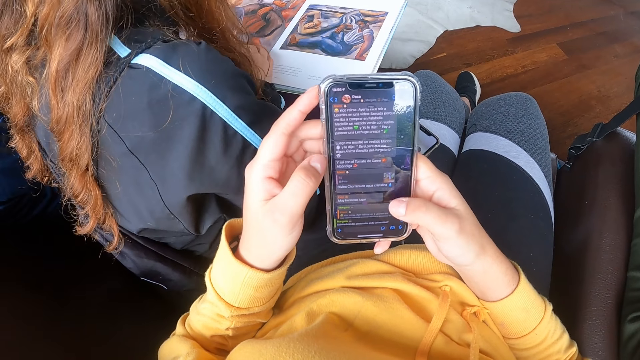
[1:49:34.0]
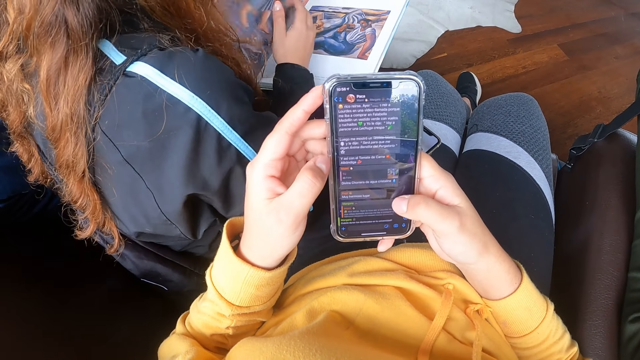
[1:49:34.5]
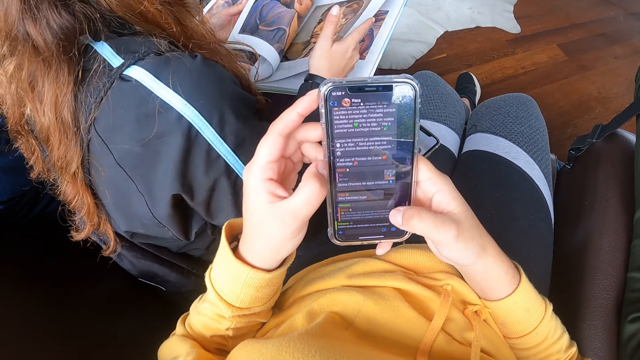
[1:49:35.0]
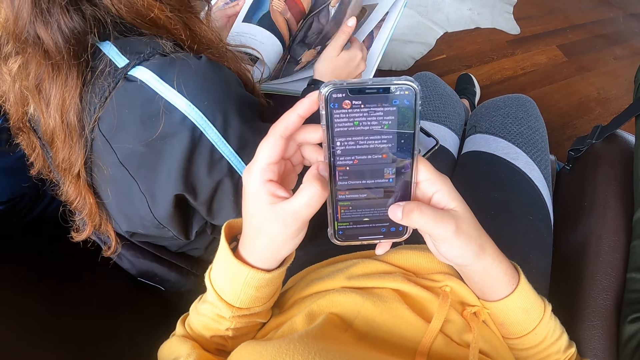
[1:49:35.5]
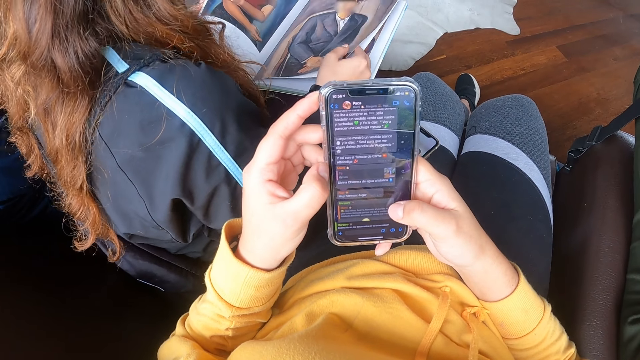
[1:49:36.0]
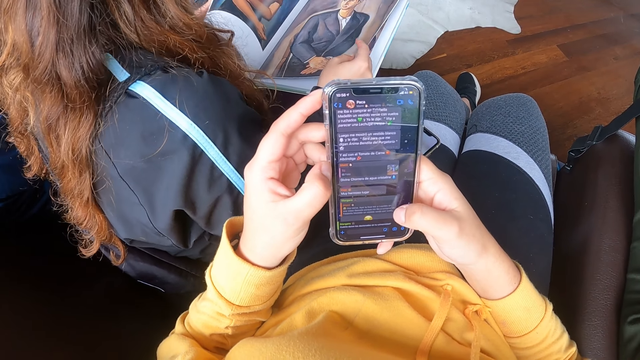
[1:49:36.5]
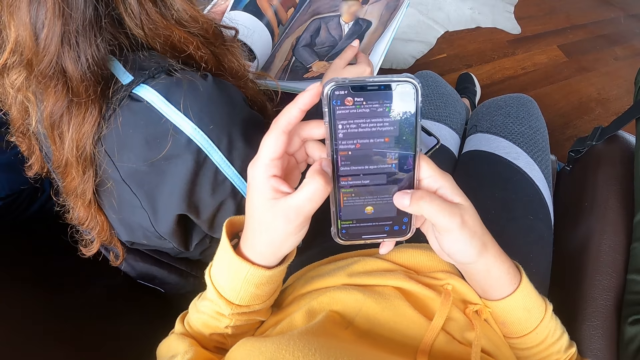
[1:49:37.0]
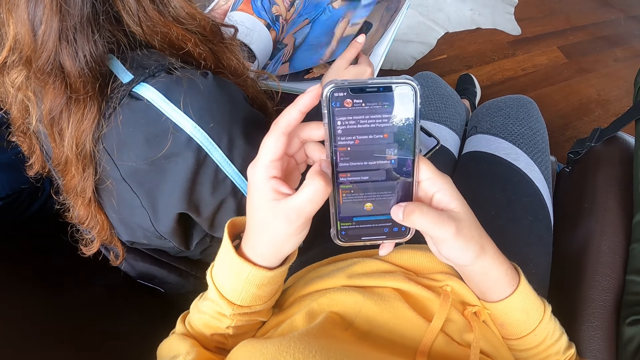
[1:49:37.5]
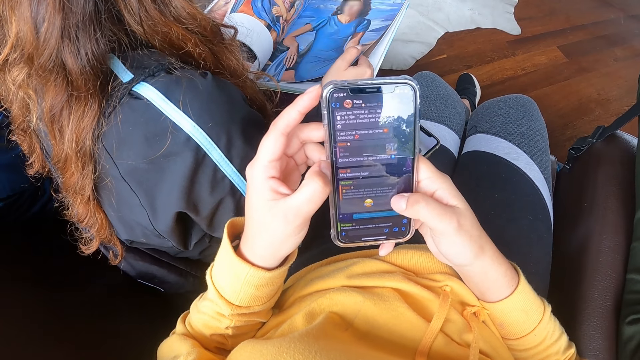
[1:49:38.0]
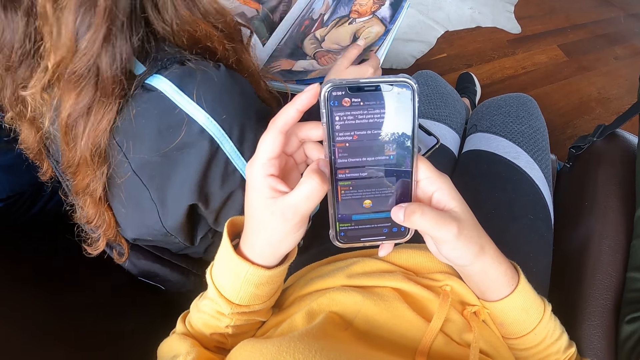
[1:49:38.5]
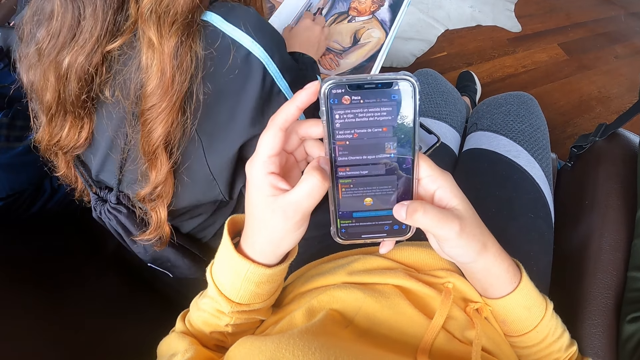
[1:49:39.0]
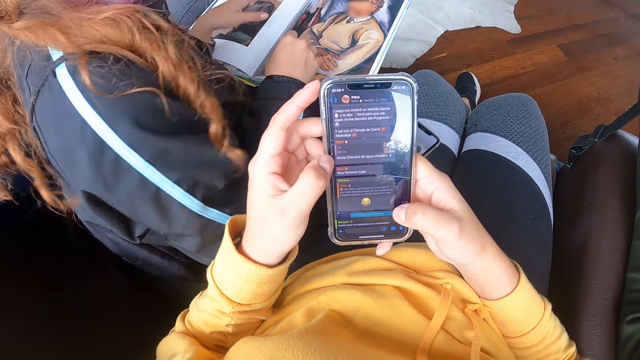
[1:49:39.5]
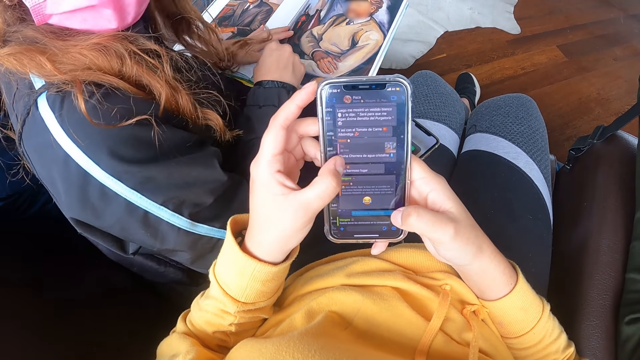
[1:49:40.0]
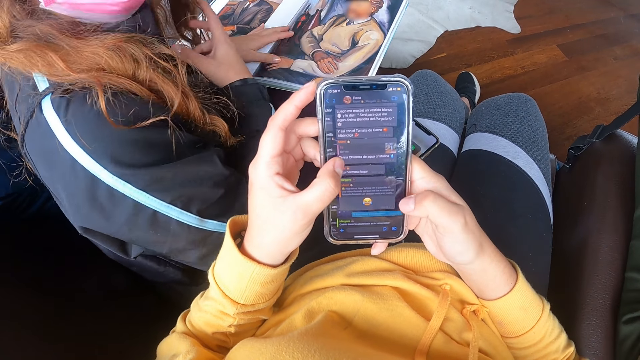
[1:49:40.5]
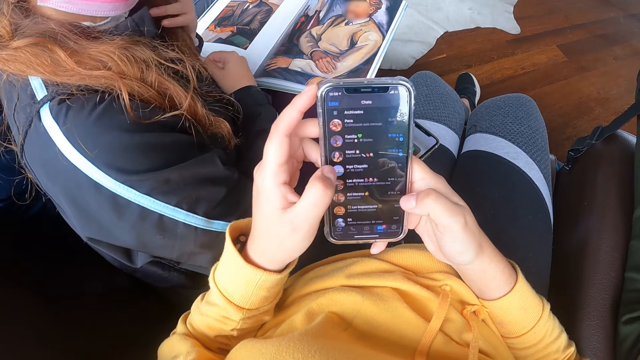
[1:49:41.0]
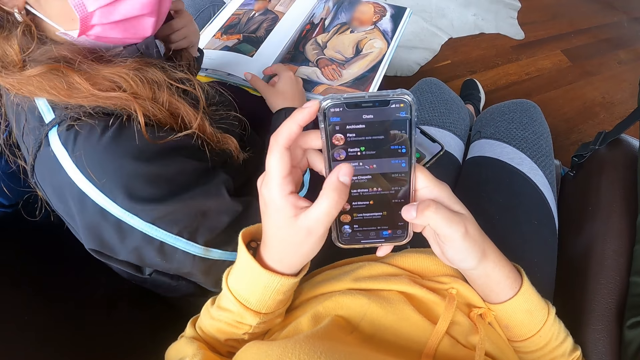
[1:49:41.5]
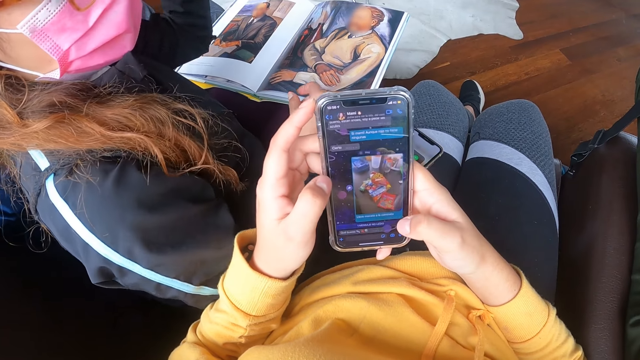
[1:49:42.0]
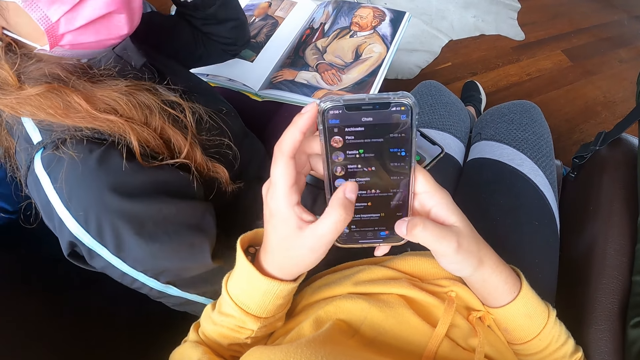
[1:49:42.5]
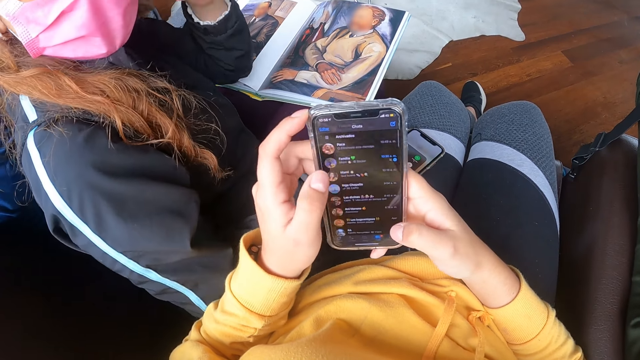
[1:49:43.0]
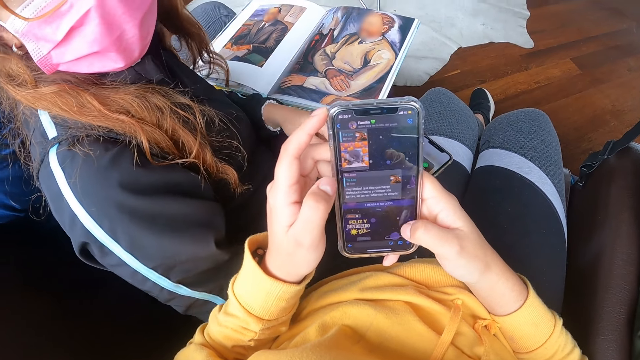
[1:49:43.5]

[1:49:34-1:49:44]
The camera wearer scrolls the phone. He touches the phone with his left hand. A woman flips pages. The camera wearer scrolls the phone. The woman flips a page. The camera wearer operates the phone with his hands. He scrolls the phone. He interacts with the woman.

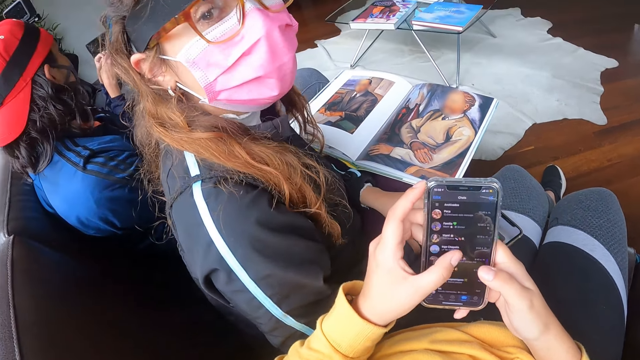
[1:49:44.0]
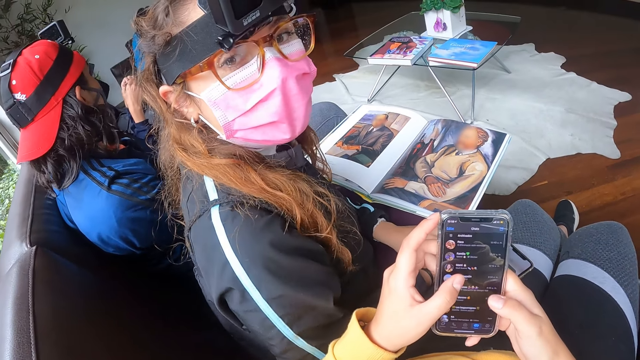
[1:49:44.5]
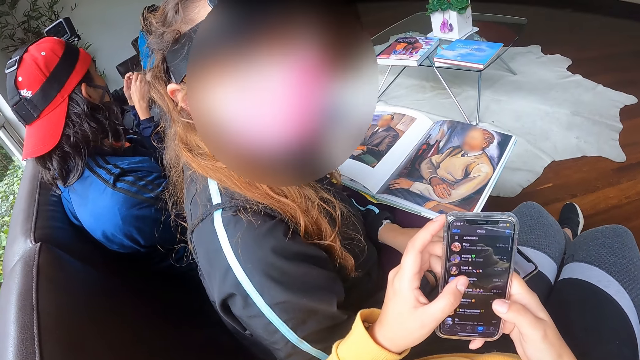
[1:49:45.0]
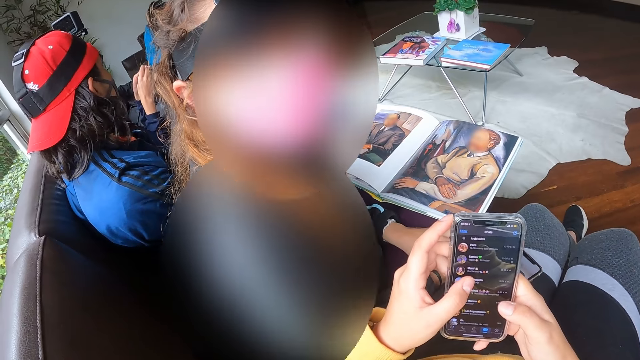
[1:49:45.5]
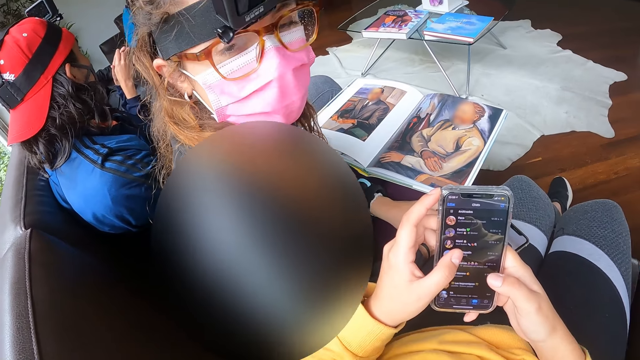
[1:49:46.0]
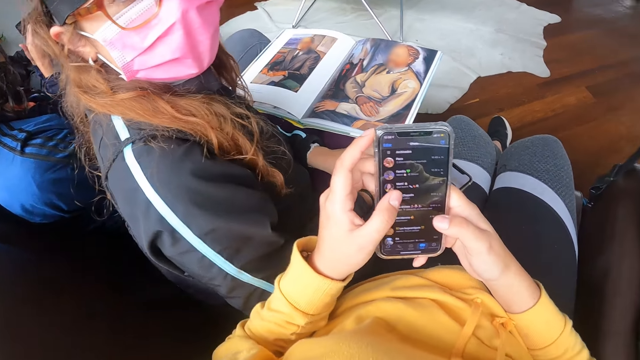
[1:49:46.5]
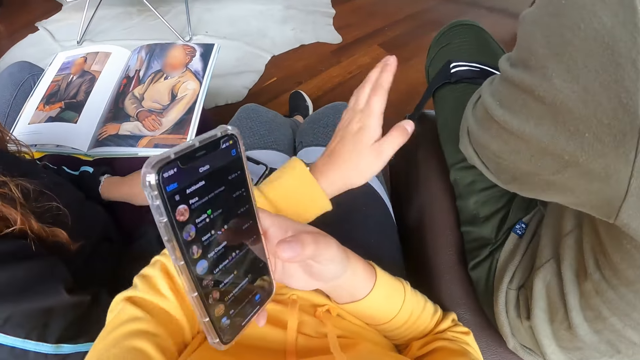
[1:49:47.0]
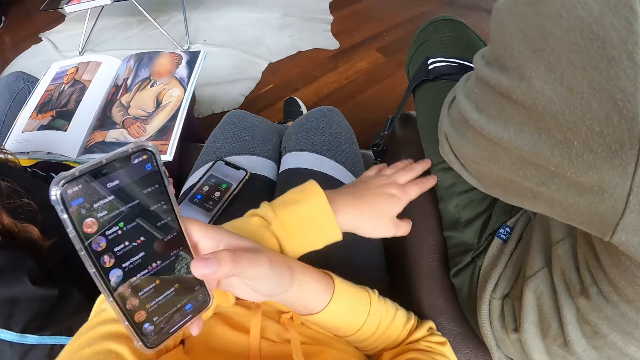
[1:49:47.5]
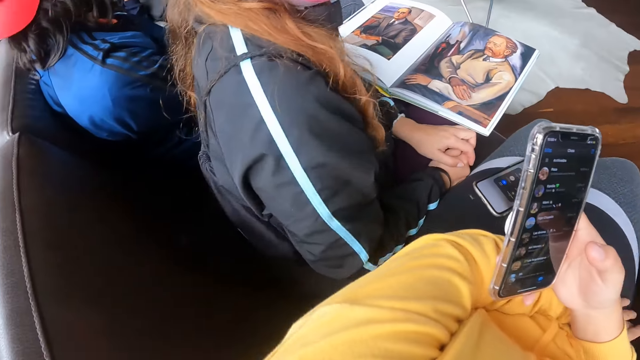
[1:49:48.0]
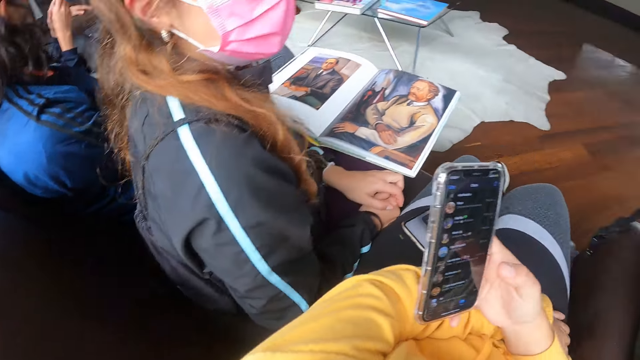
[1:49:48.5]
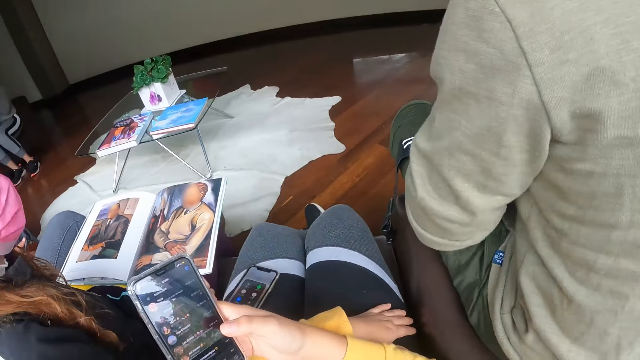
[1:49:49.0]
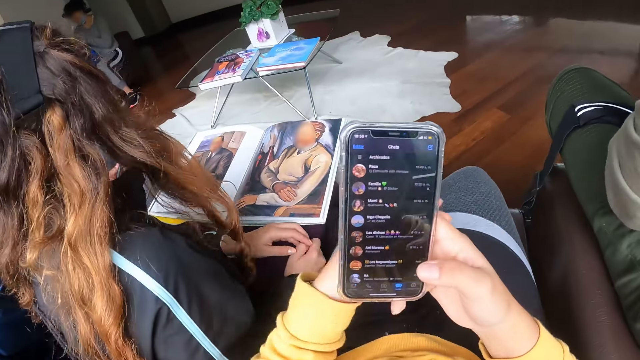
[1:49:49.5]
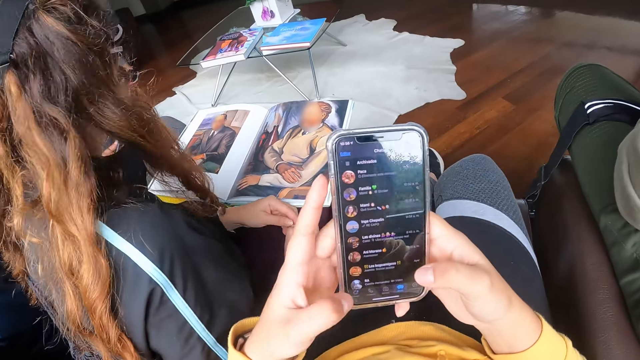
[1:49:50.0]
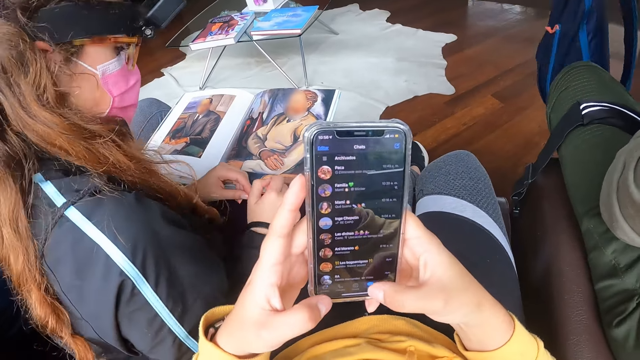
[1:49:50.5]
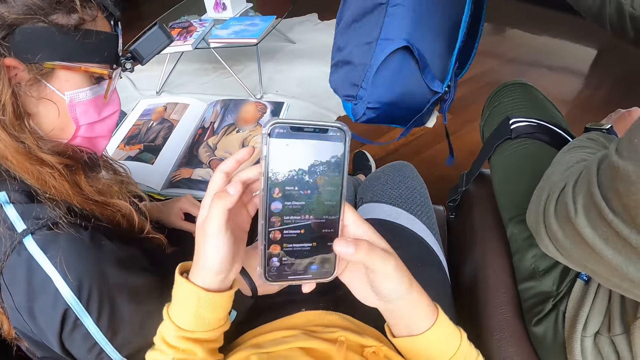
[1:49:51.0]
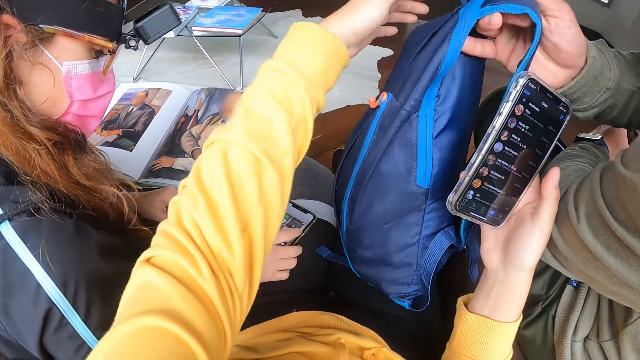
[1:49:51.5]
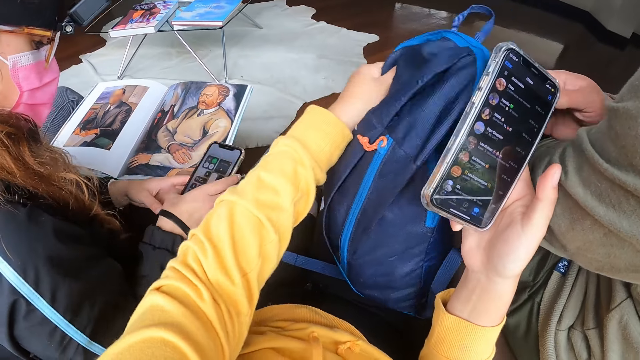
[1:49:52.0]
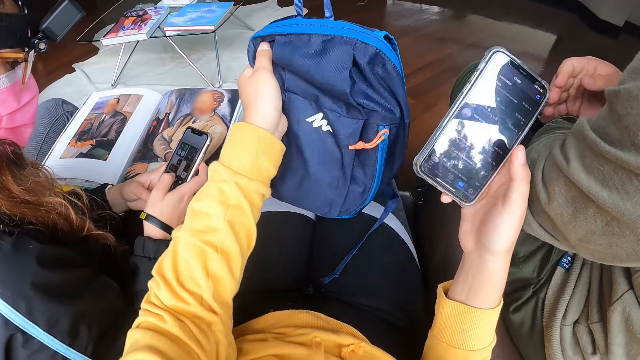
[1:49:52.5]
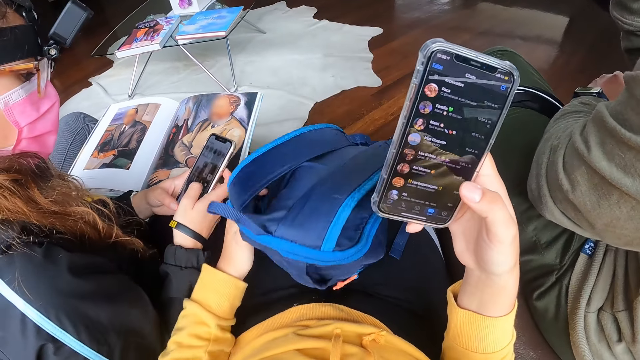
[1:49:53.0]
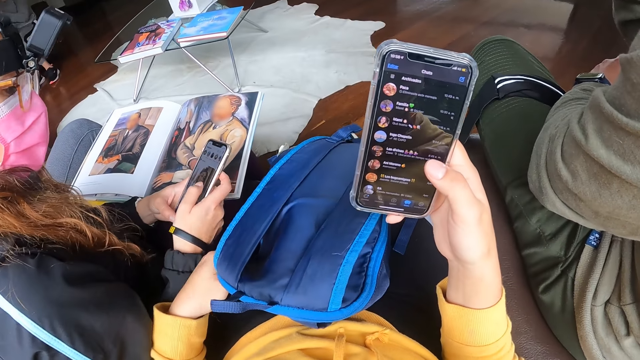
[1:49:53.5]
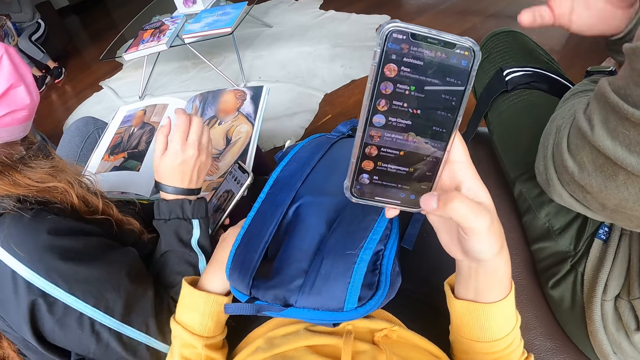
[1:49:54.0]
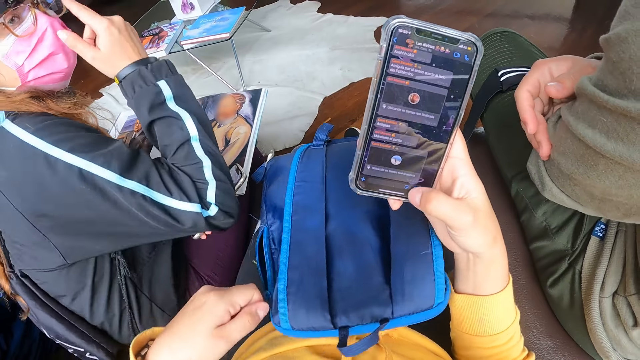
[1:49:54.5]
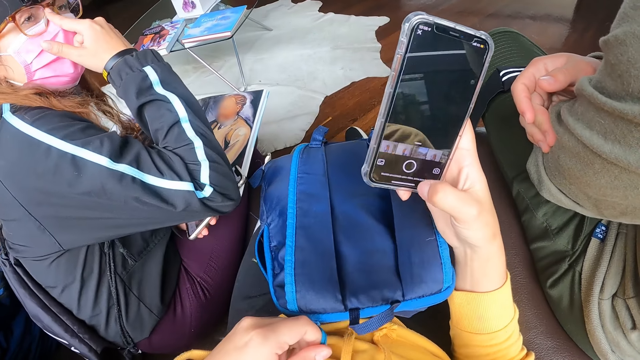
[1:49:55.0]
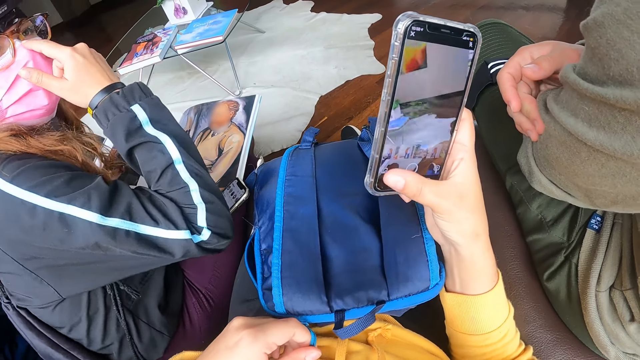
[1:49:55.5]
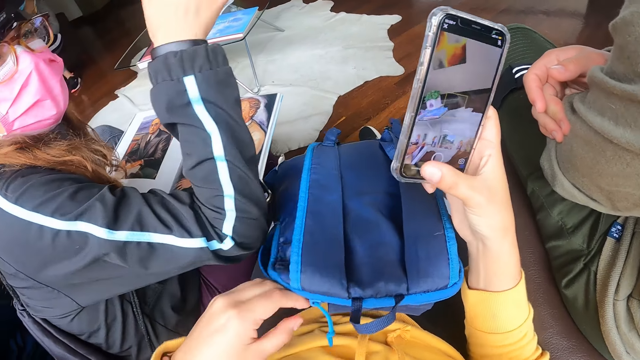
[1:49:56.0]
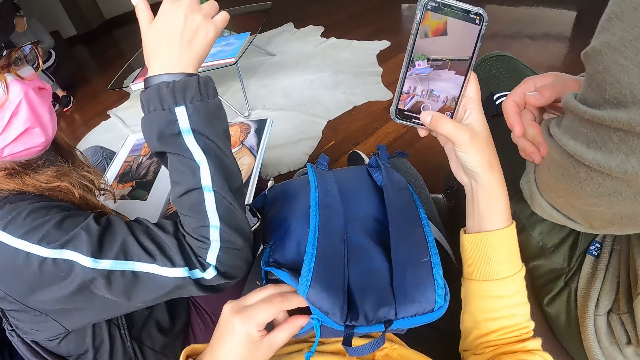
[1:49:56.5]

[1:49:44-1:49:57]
A woman turns the head. The camera wearer holds the phone with his right hand. He touches a man with his left hand. The man moves. The camera wearer operates the phone with his hands. He holds the phone with his hands. He holds the phone with his right hand and taps the phone. The woman operates the phone on the lap of the camera wearer with her right hand. The camera wearer collects a backpack from the man with his left hand. The woman picks the phone from the lap of the camera wearer with her right hand. The camera wearer holds the bag. The woman operates the phone with her hands. The camera wearer drops the bag. He operates the phone with his right hand. The woman holds the phone with her left hand. The camera wearer unzips the backpack with his left hand. The woman interacts with the camera wearer and the man. She gestures with her right hand and adjusts the spectacles. The camera wearer taps the phone.
